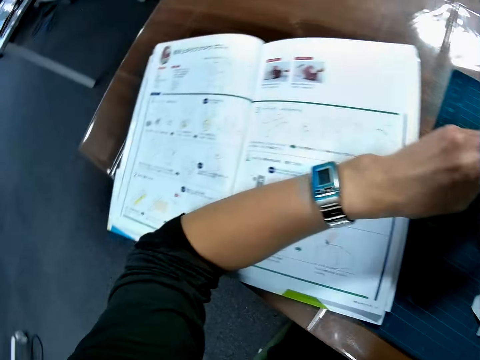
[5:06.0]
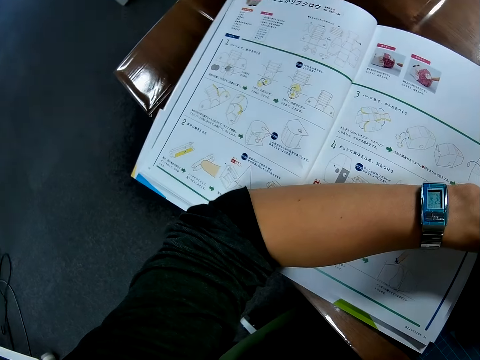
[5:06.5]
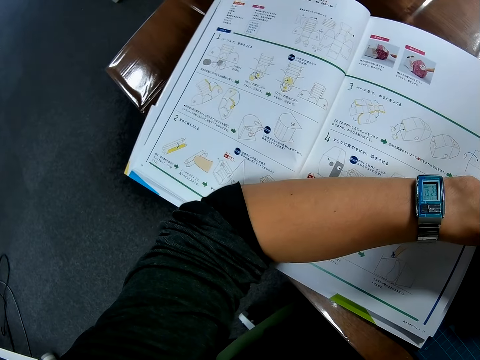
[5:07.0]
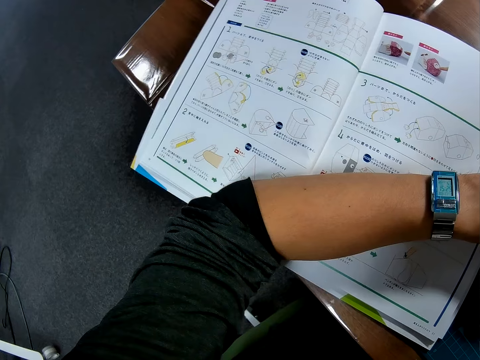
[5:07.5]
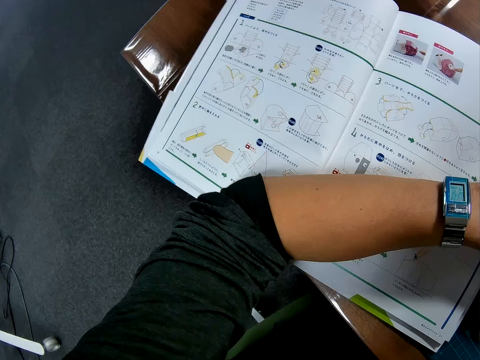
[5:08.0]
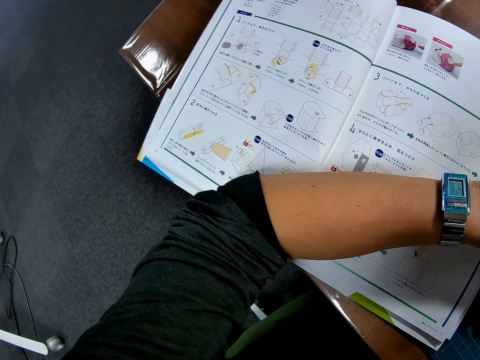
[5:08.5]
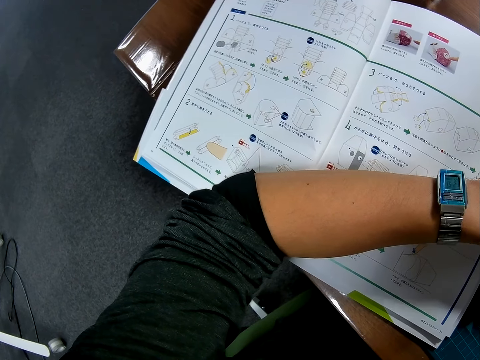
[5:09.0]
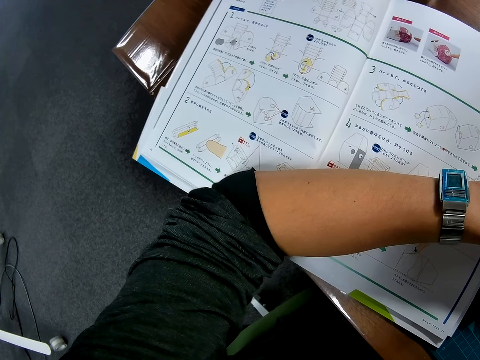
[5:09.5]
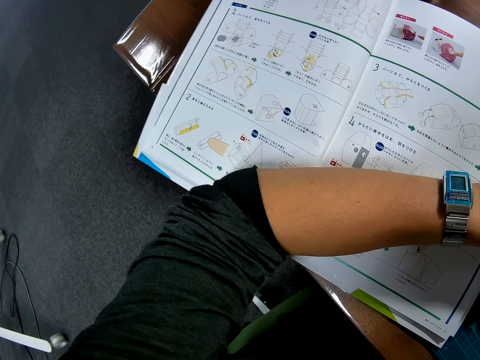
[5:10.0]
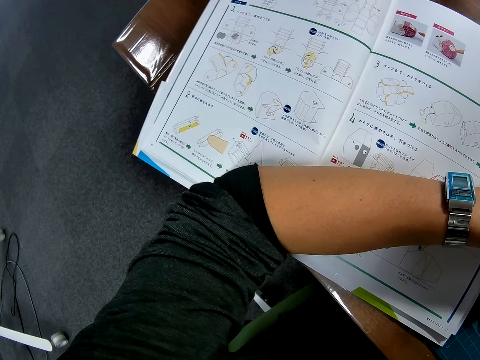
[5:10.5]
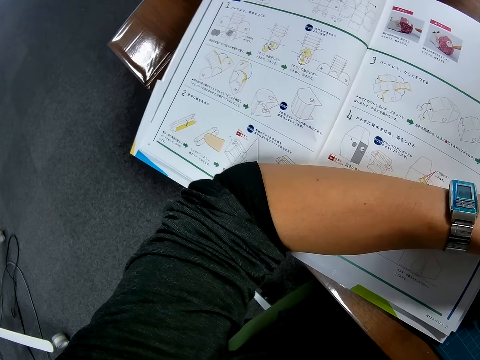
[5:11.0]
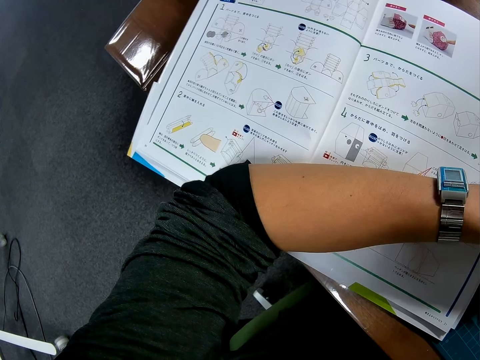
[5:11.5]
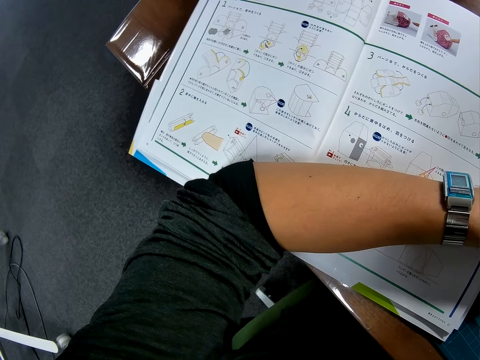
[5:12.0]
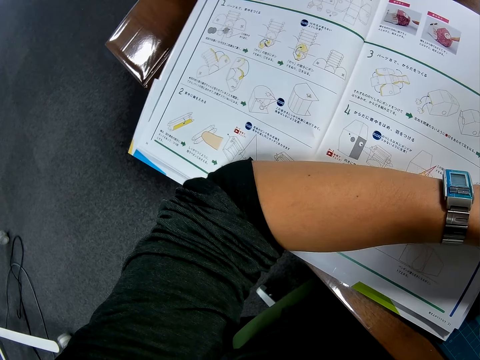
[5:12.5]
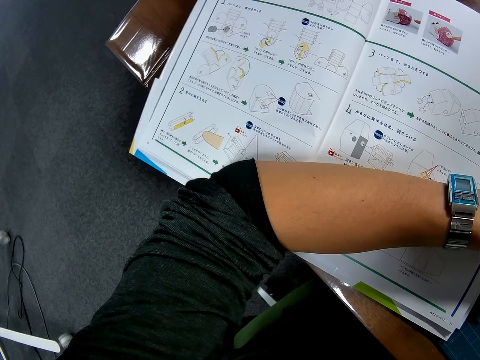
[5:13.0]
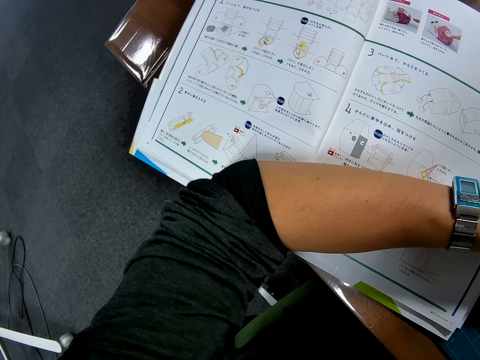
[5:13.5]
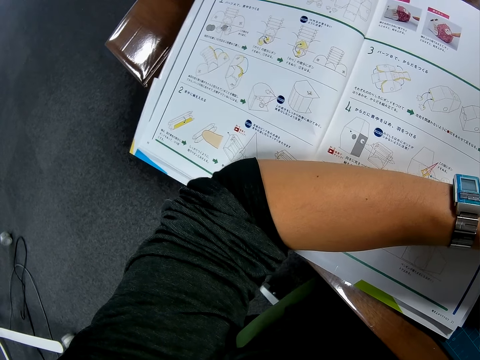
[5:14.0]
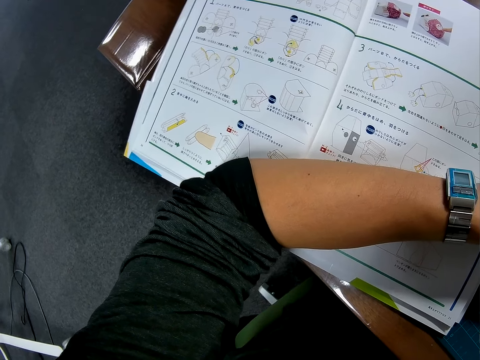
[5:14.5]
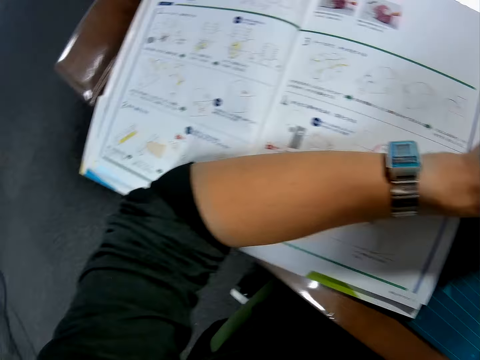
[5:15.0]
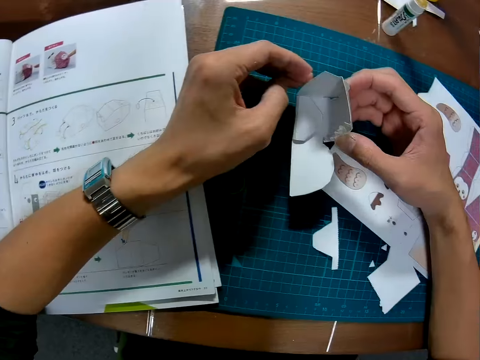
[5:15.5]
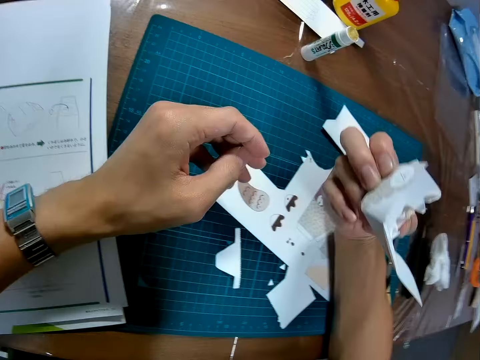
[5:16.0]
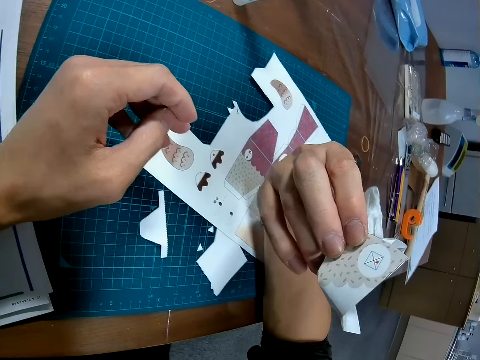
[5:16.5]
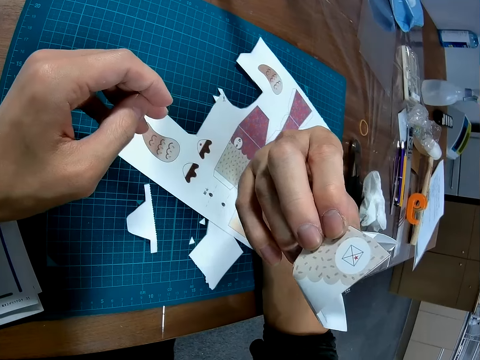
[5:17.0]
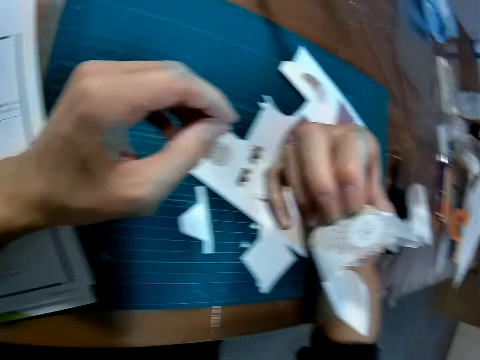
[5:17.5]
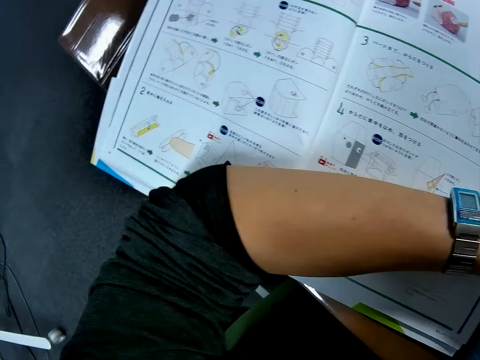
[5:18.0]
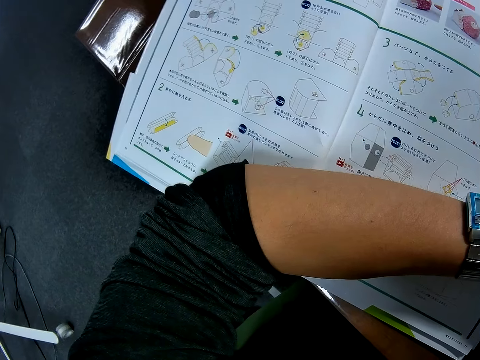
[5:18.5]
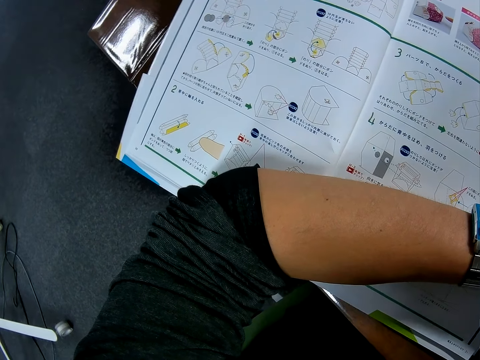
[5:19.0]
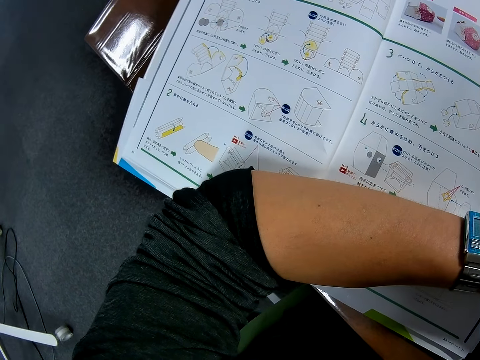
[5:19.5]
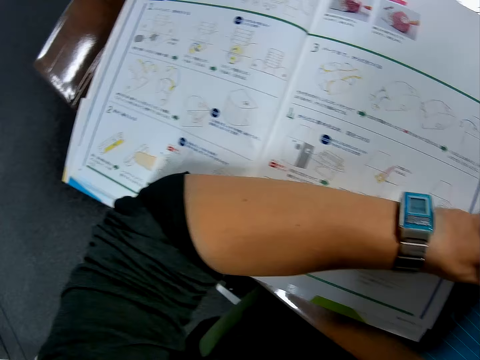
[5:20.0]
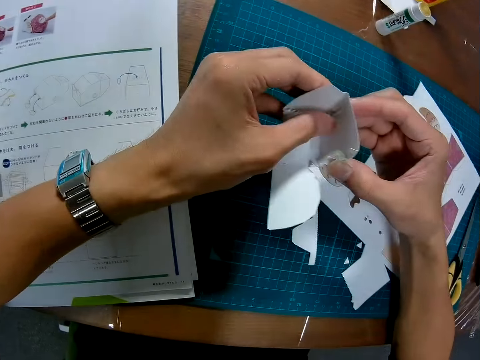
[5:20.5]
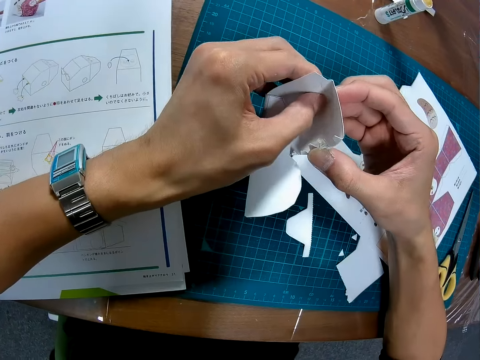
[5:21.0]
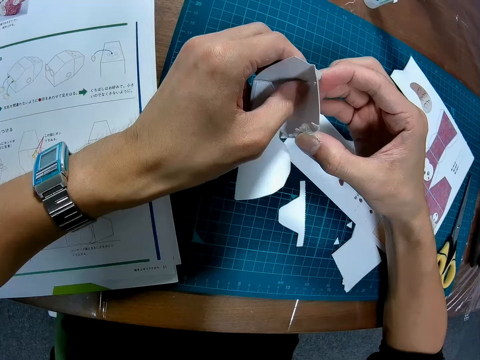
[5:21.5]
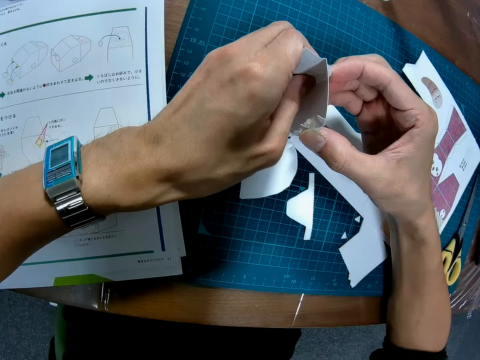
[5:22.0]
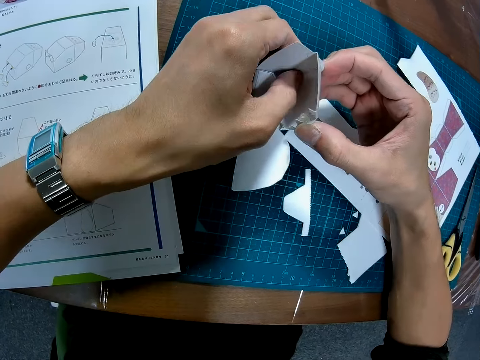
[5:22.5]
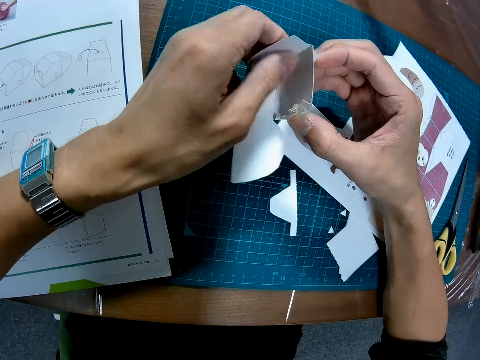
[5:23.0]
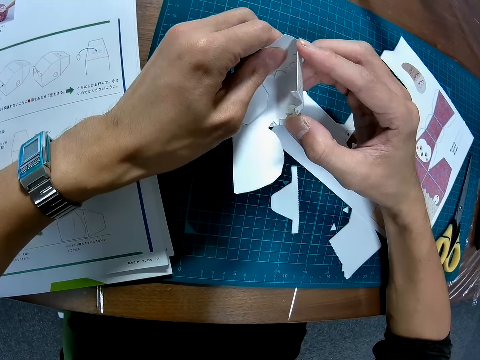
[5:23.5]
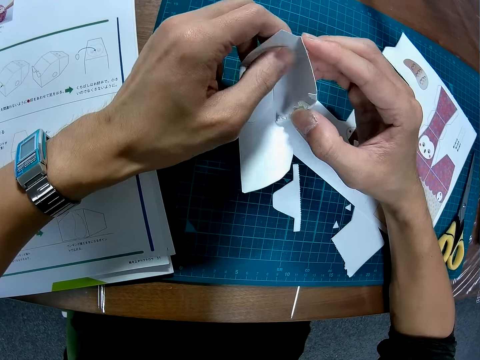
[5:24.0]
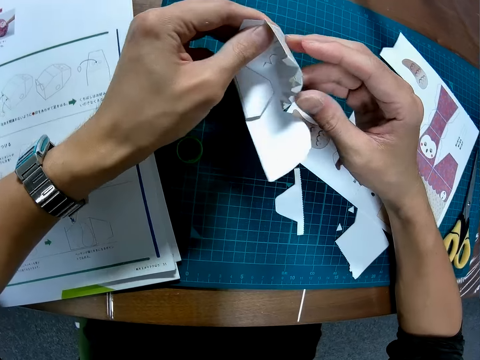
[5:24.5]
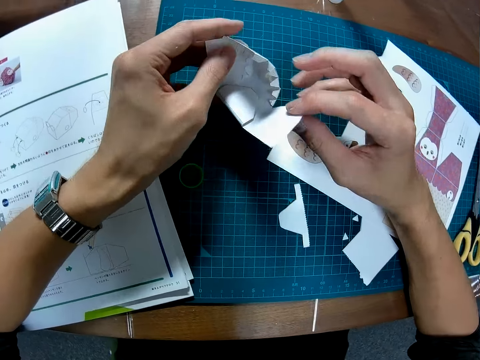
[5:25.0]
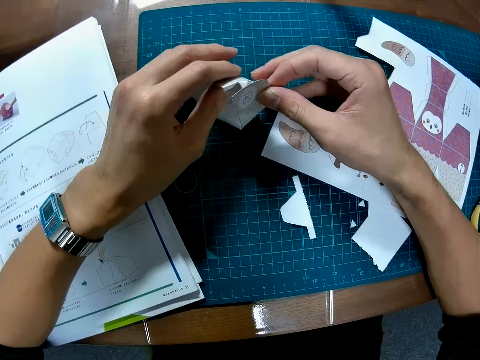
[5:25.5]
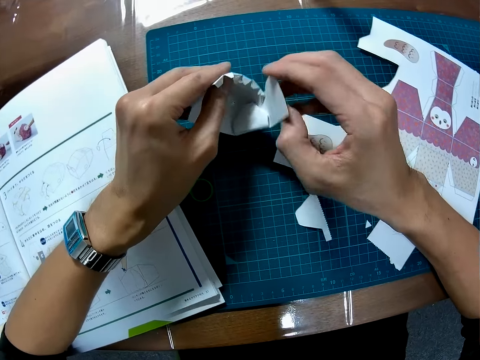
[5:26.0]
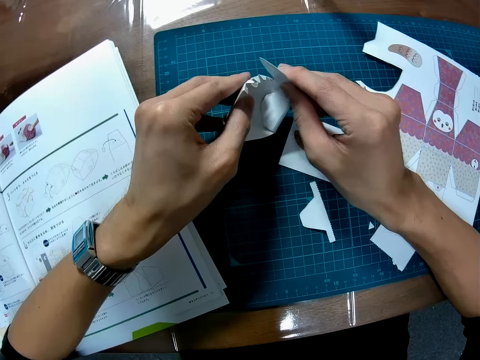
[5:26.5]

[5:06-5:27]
The camera wearer refers from the manual. They fold the craft material paper. They refer from the manual. They fold the craft material paper.

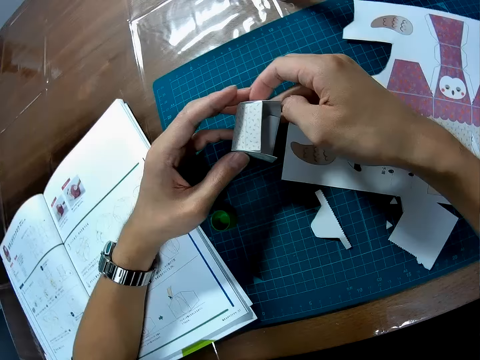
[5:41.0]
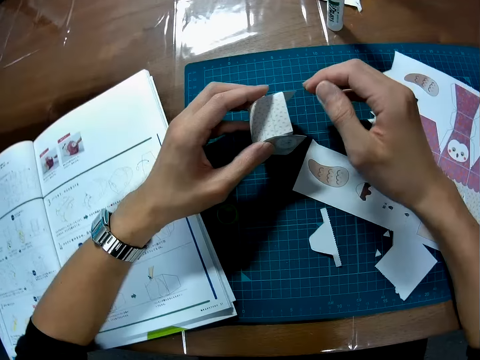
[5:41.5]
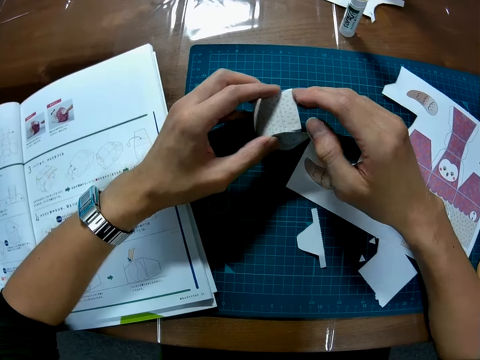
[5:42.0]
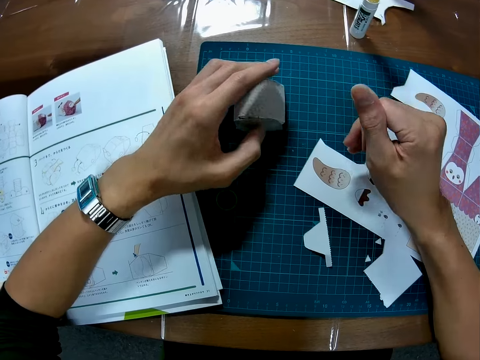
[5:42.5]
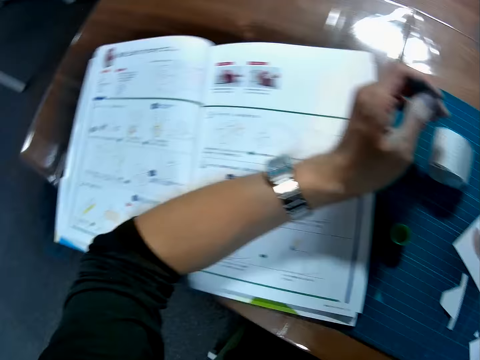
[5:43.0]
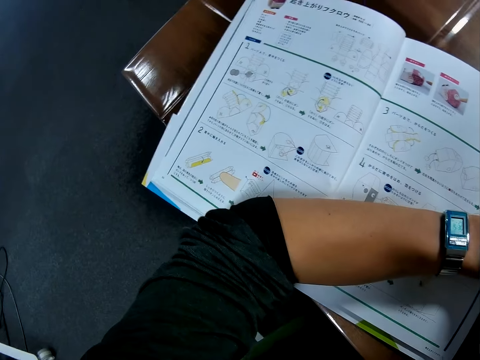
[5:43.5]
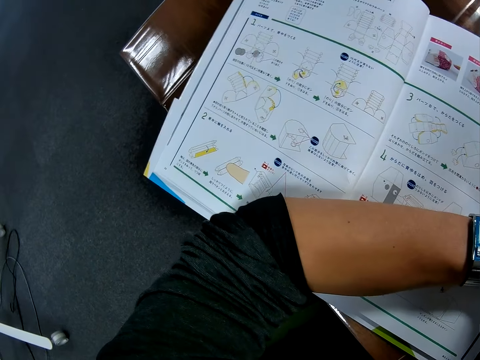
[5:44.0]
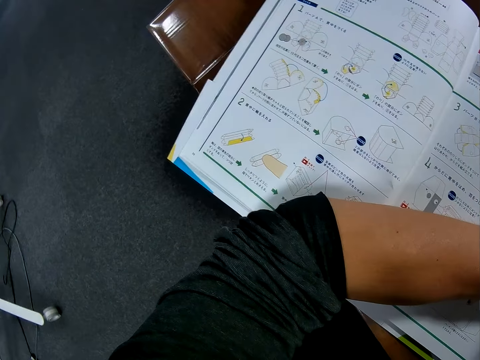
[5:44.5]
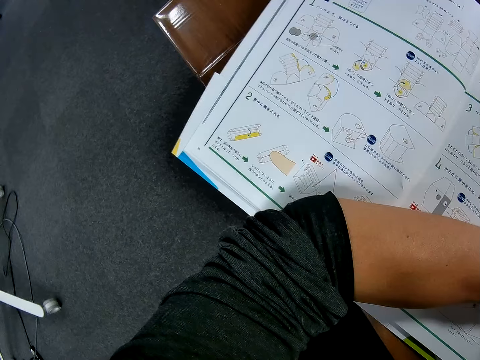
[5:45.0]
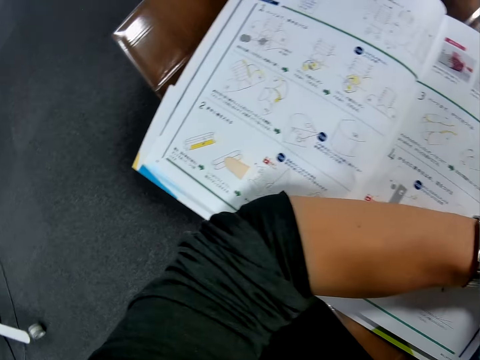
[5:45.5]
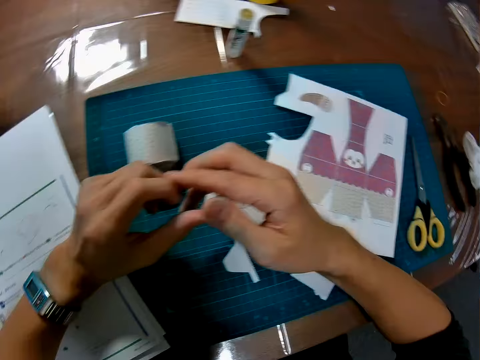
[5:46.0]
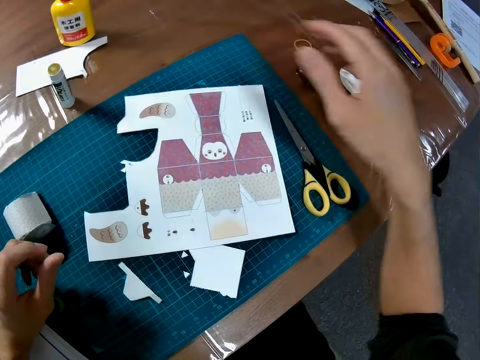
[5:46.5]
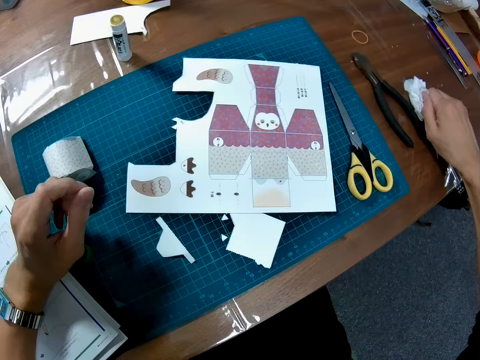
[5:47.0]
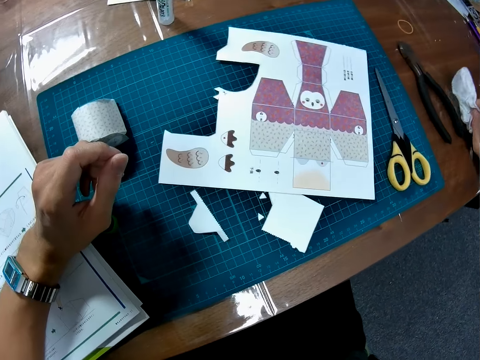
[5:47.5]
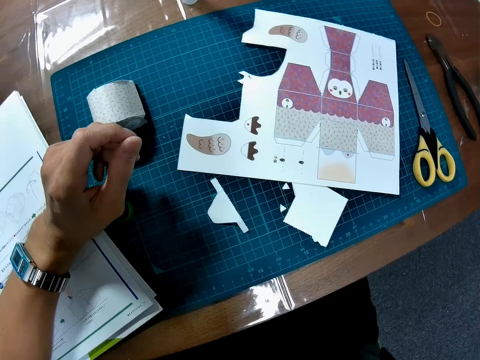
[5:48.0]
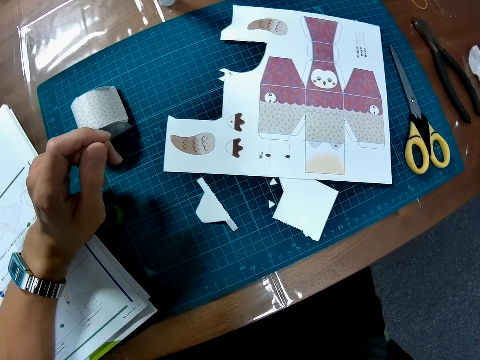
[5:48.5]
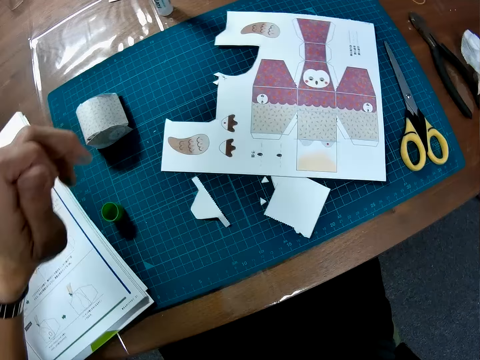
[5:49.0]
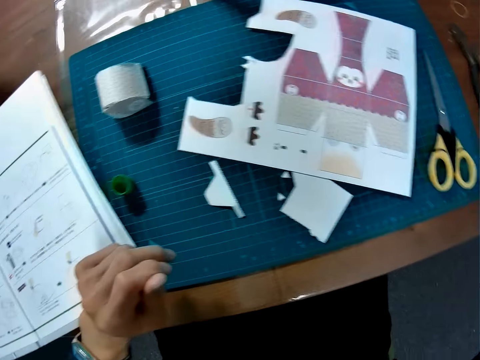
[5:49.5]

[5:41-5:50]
The camera wearer drops the puzzle piece. He refers from the book. He cleans his hand with a wipe.
